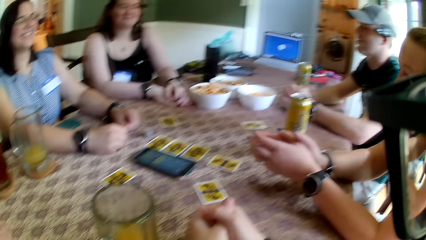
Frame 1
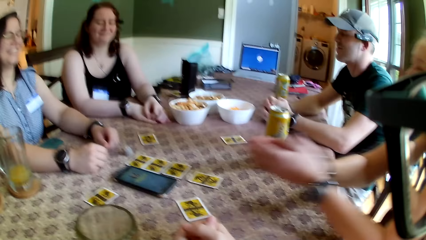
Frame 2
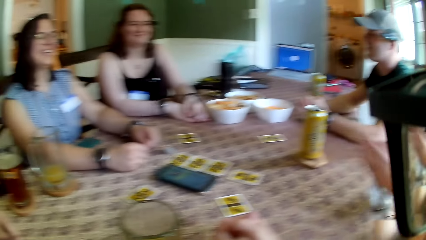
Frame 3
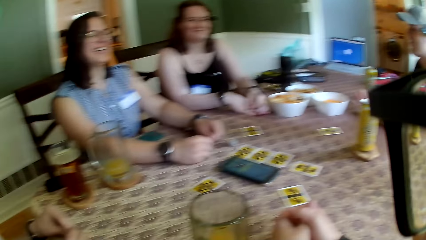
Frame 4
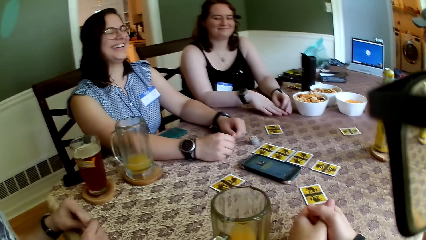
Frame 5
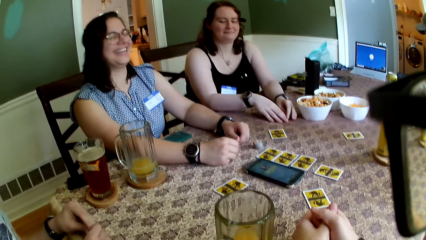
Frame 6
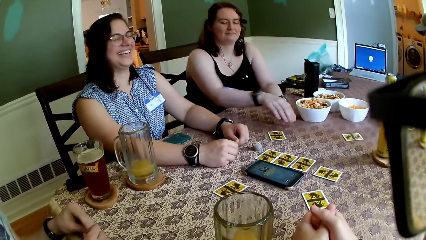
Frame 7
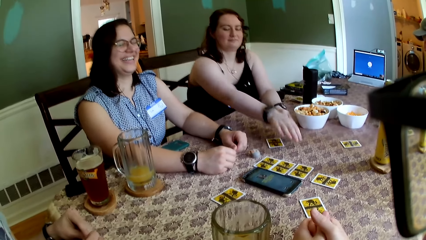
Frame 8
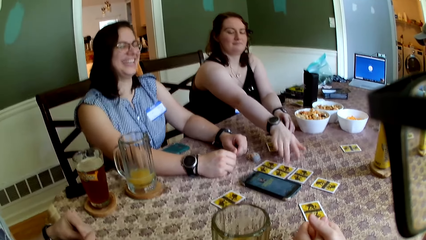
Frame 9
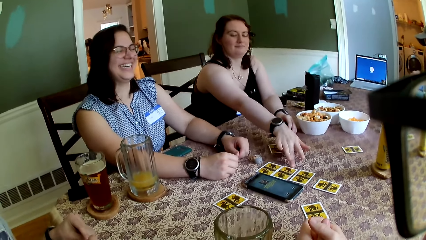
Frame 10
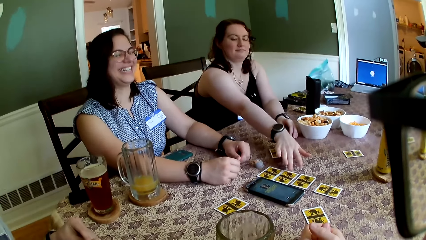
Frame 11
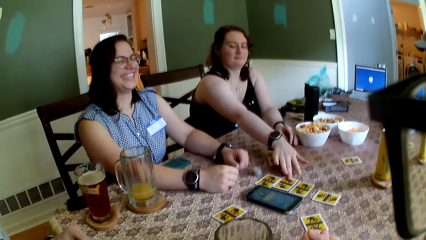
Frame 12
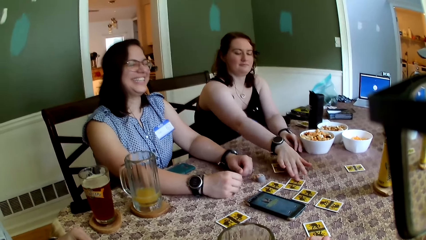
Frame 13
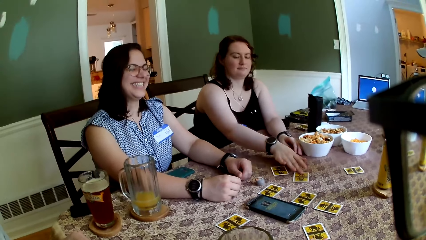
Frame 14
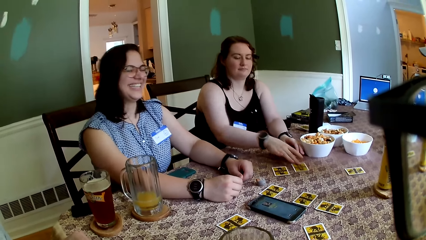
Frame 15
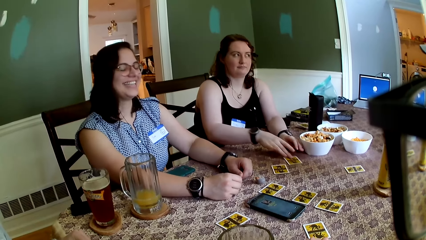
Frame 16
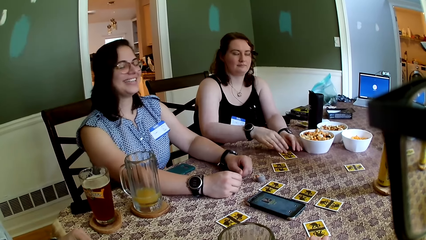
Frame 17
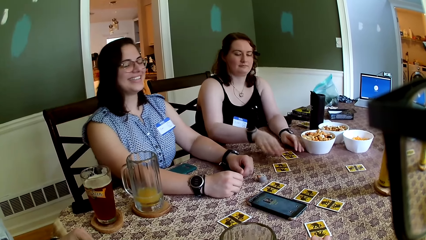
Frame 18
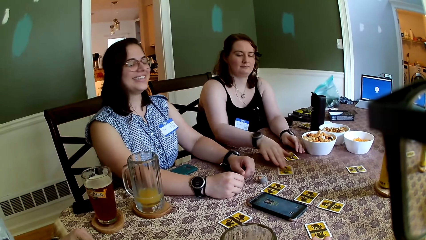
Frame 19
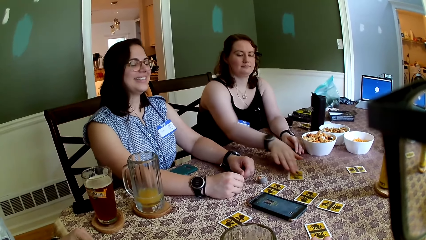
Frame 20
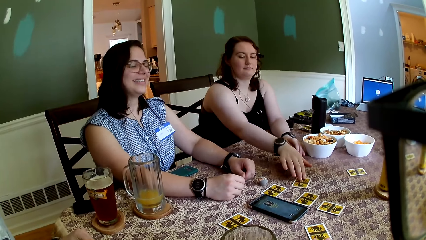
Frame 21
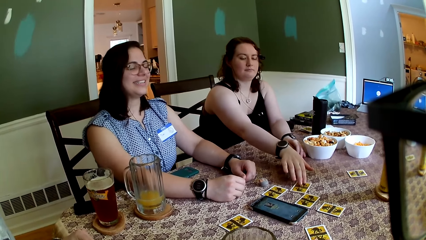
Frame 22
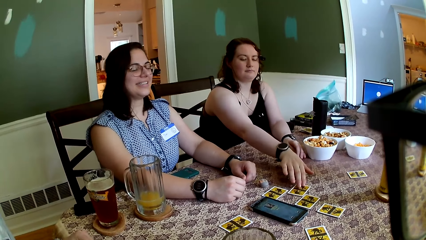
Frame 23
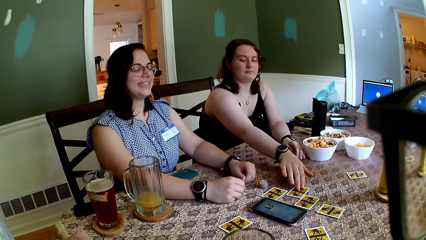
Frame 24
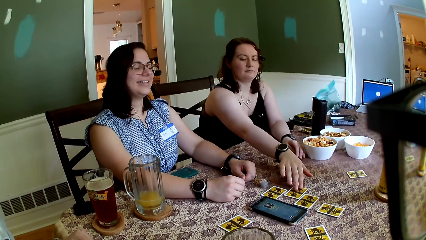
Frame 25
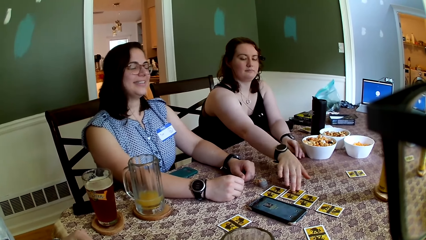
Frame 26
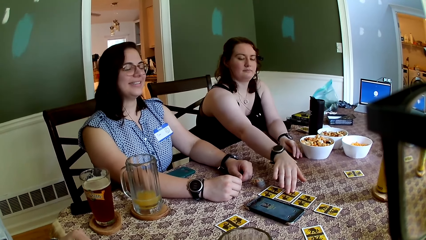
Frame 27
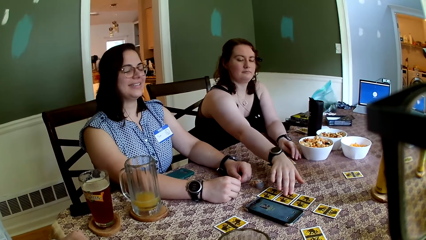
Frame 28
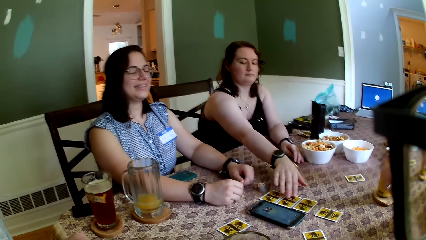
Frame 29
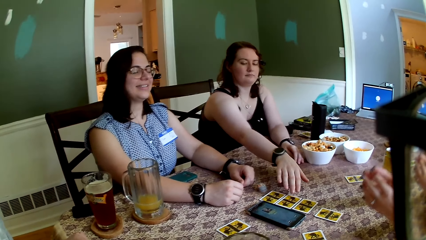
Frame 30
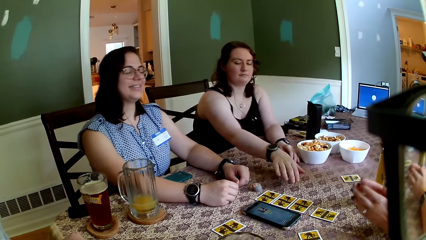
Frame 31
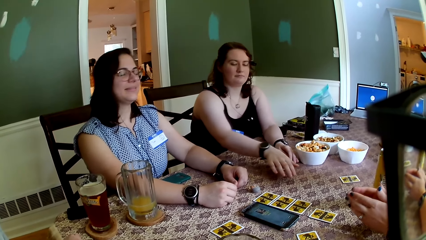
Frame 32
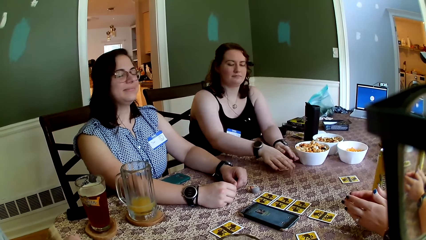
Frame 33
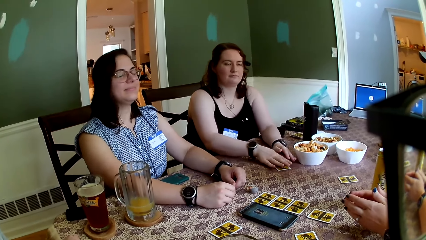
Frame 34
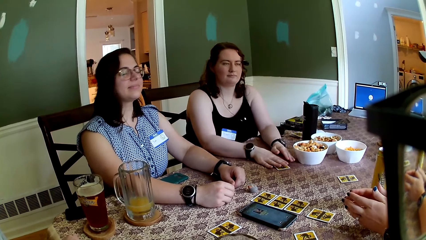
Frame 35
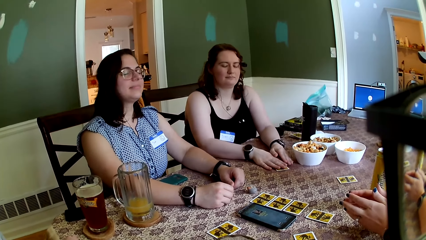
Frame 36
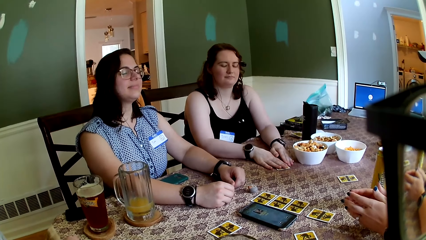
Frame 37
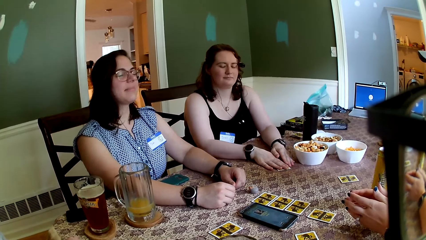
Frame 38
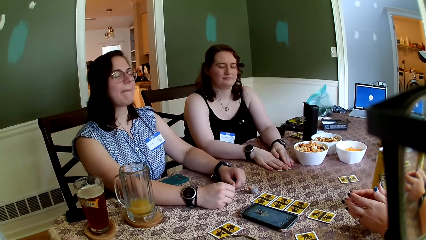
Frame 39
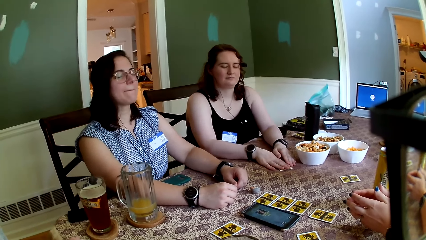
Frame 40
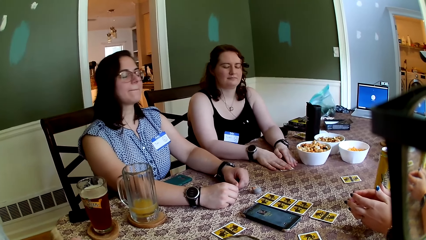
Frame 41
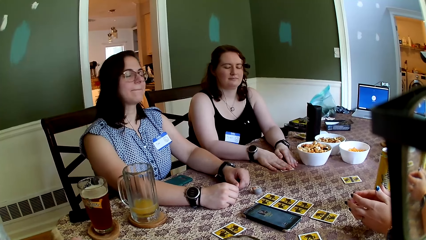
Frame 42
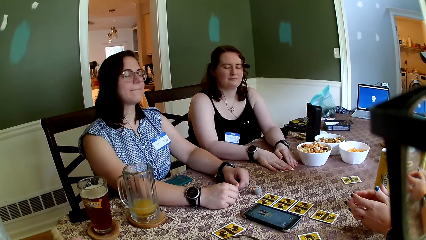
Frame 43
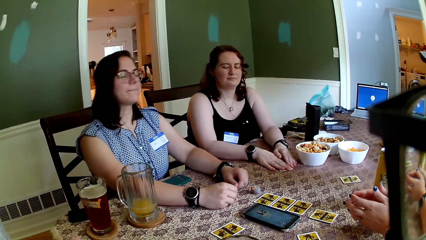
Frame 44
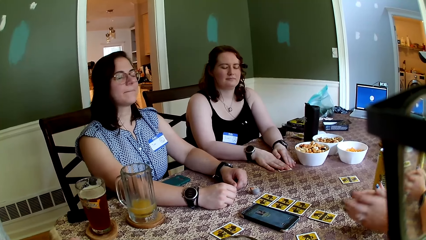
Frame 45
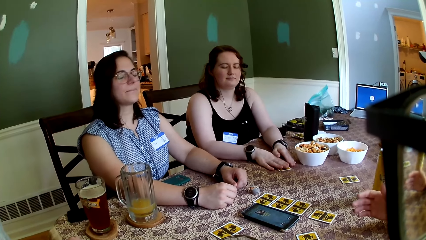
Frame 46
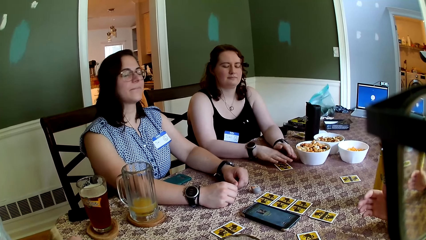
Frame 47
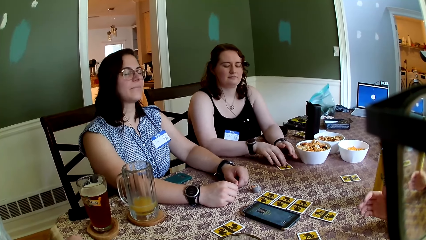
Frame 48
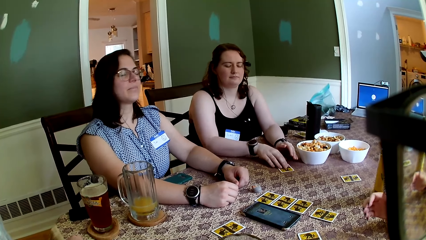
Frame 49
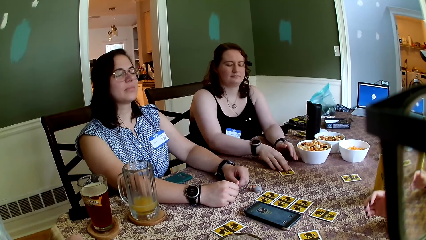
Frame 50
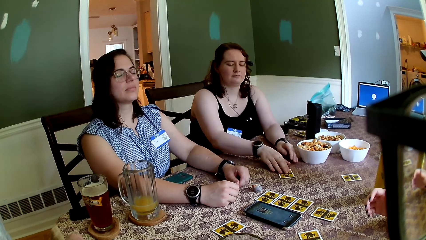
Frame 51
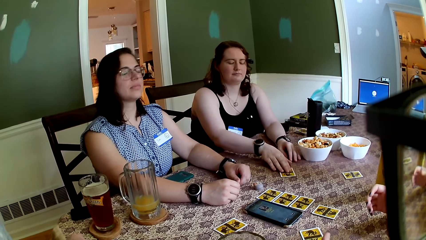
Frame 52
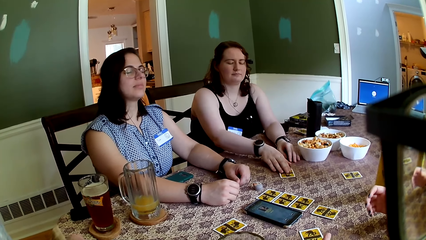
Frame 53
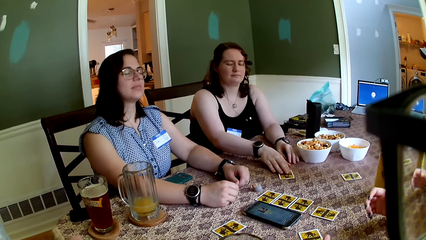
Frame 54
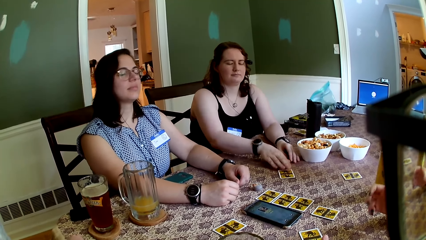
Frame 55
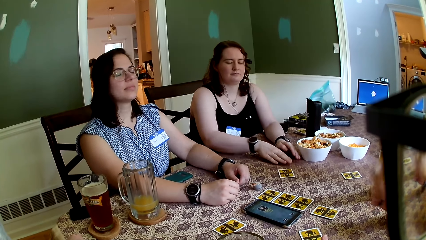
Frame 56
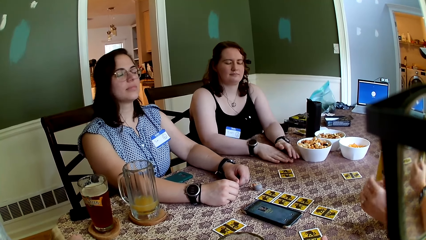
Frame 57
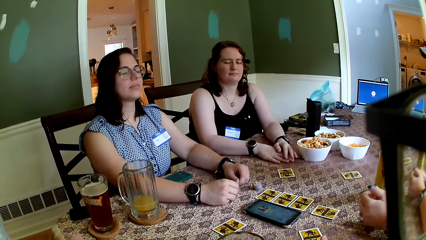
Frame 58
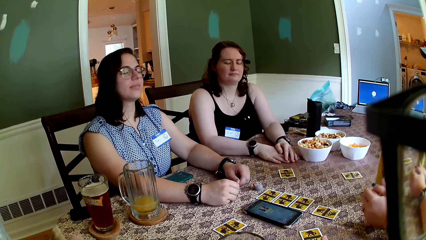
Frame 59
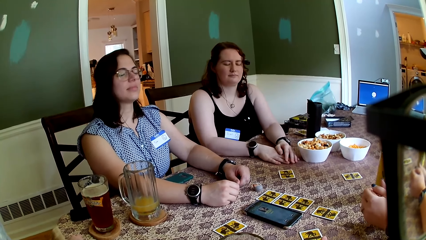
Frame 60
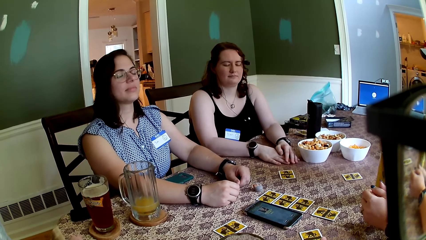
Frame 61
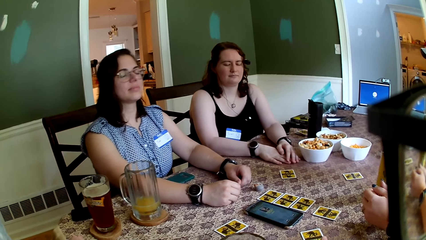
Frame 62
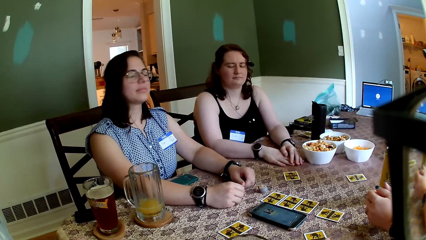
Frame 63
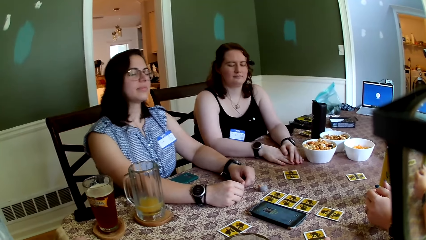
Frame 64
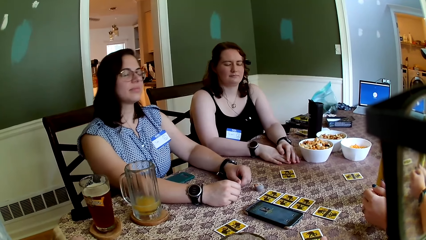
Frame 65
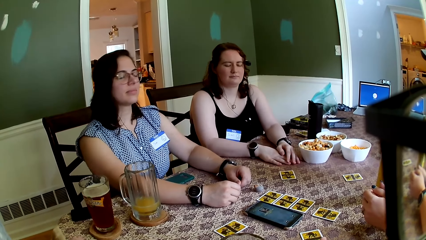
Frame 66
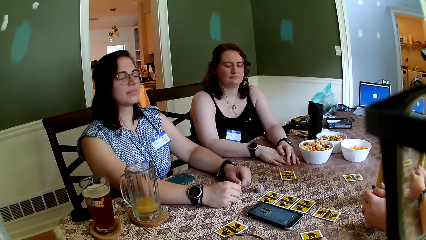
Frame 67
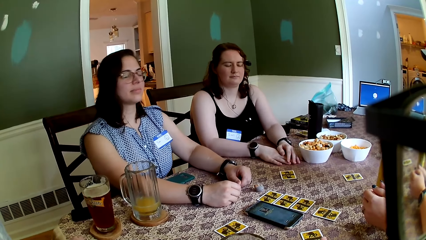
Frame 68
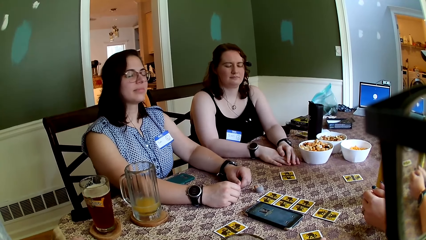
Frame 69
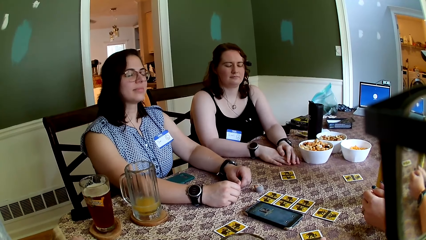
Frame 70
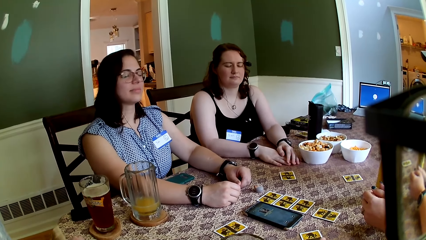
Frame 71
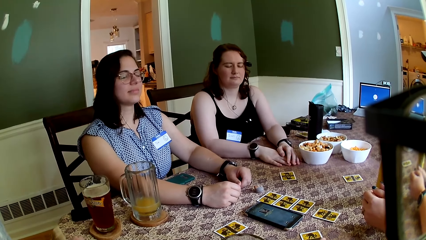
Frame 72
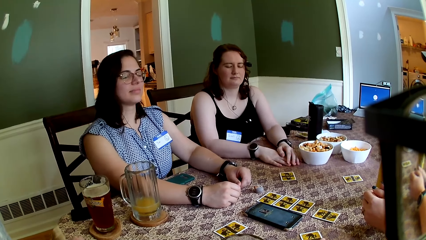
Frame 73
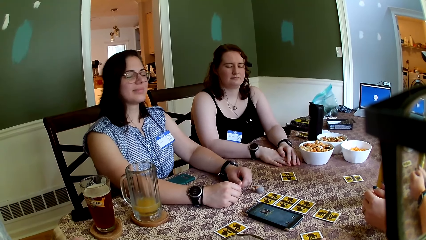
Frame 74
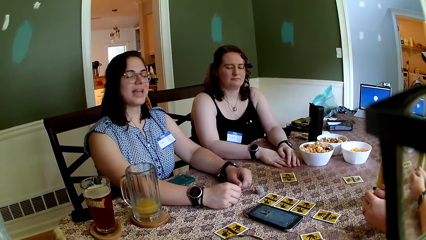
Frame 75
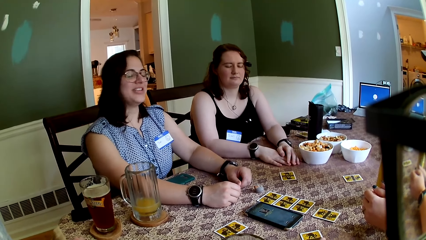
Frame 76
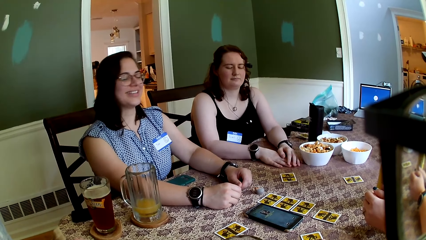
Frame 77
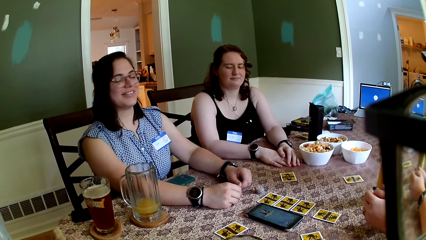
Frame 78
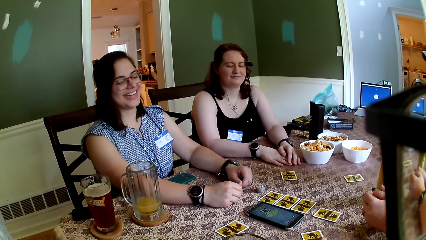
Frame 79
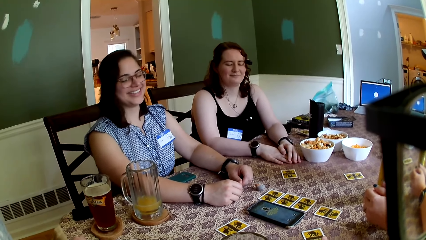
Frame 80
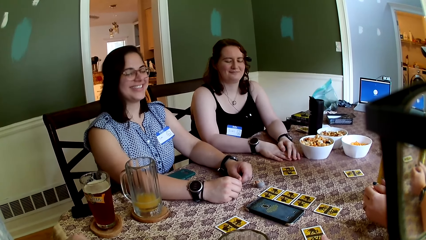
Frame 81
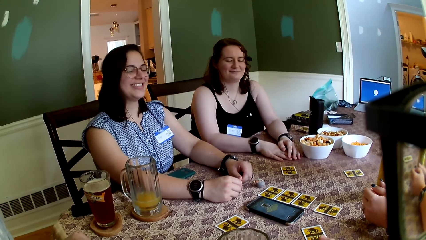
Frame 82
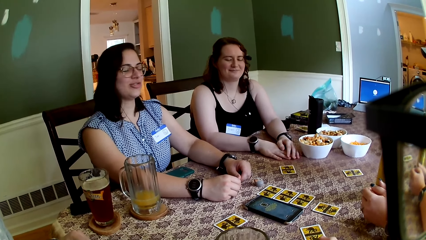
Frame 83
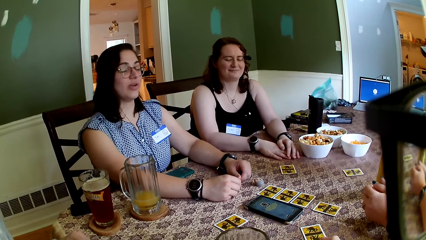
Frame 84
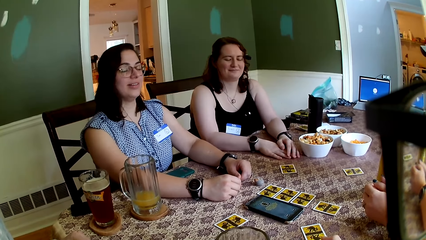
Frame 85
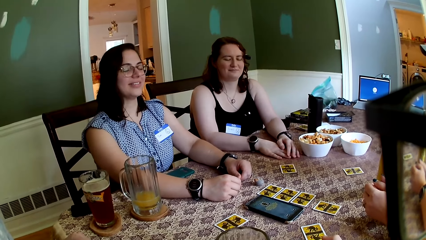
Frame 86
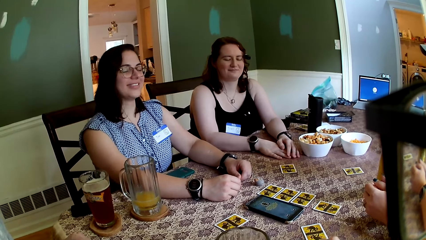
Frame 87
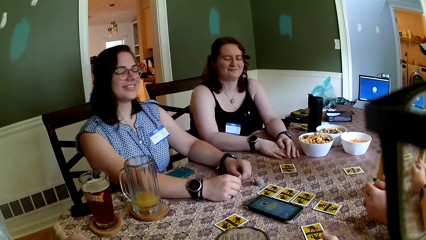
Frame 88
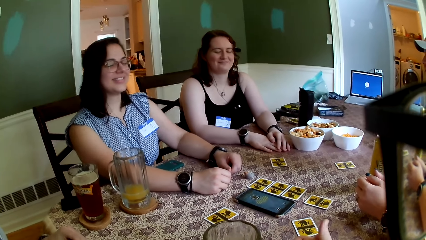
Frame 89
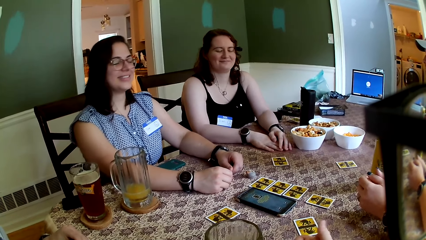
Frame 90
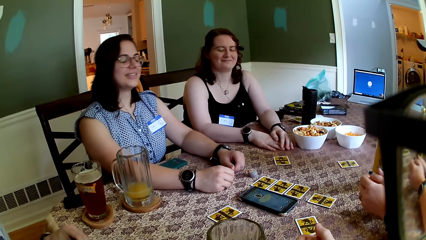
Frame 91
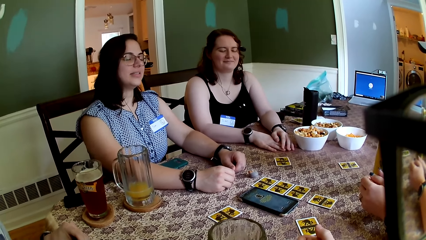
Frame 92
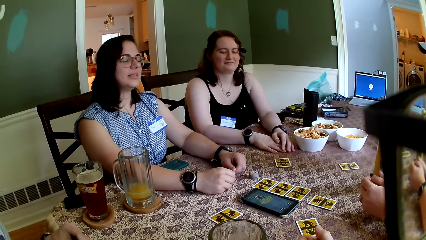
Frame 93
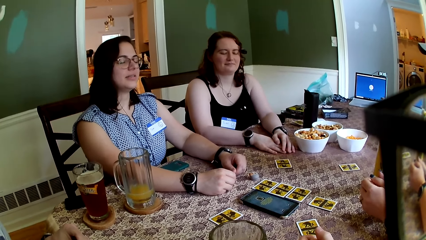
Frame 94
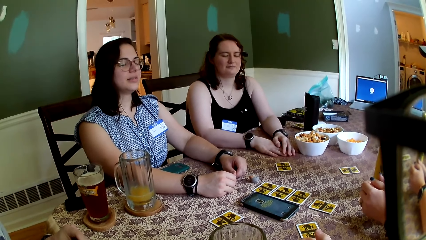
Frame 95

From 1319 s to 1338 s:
The woman carries a card from the table with her right hand. She moves the card on the table.
